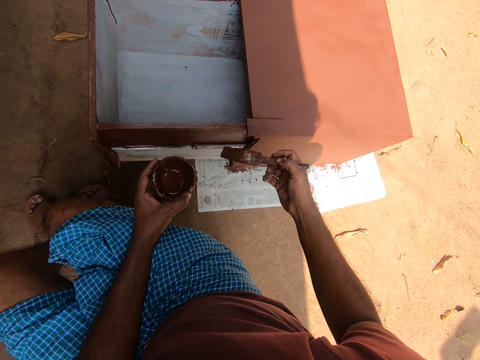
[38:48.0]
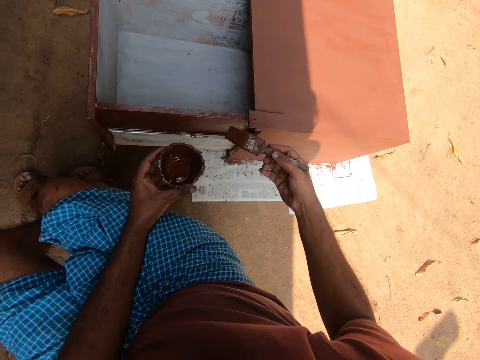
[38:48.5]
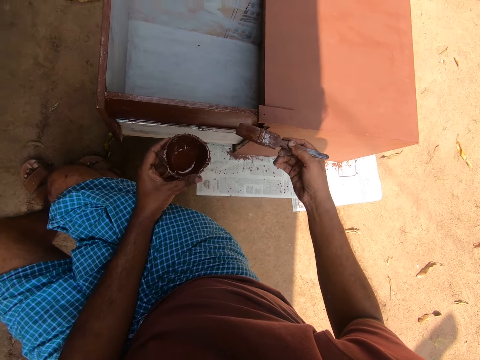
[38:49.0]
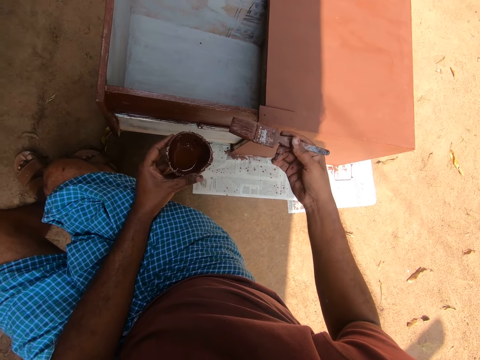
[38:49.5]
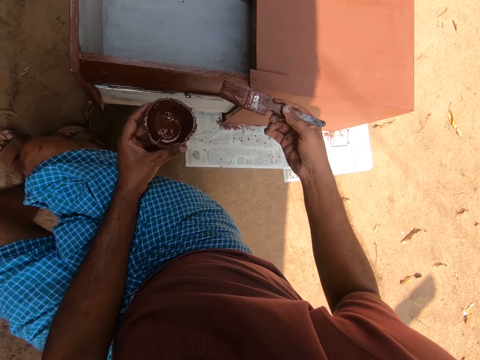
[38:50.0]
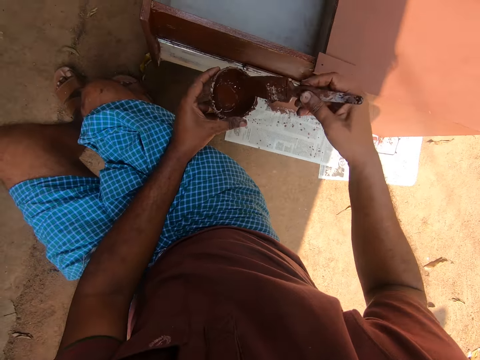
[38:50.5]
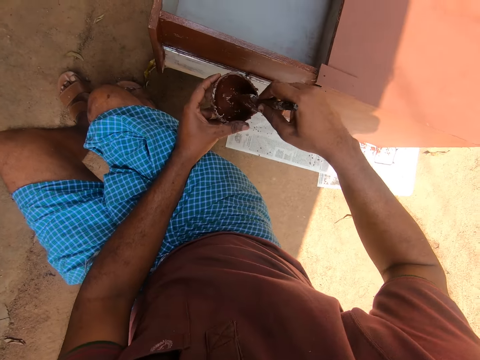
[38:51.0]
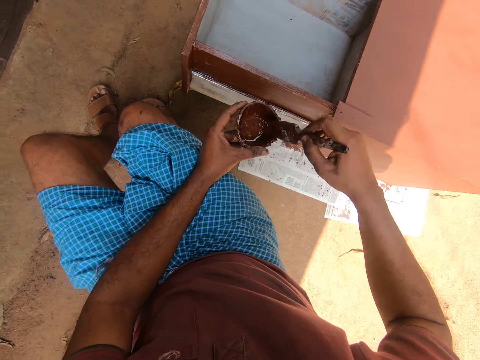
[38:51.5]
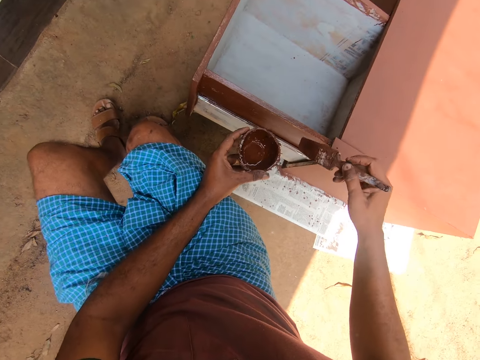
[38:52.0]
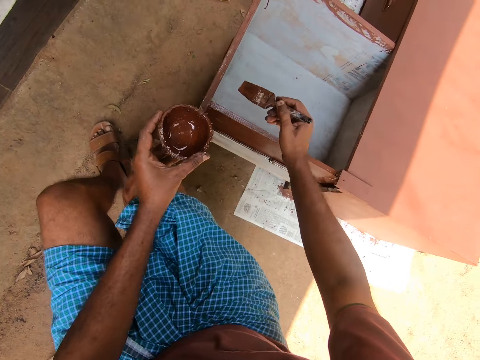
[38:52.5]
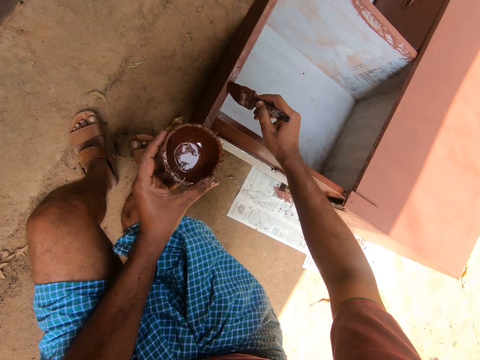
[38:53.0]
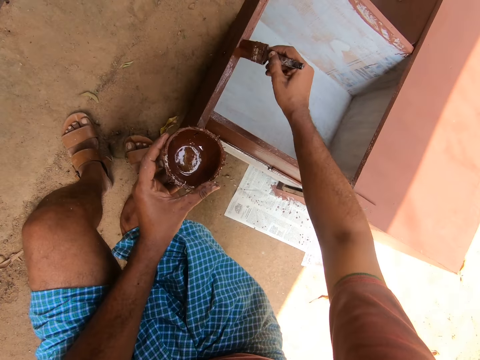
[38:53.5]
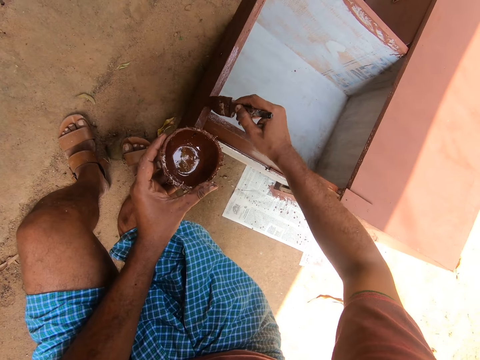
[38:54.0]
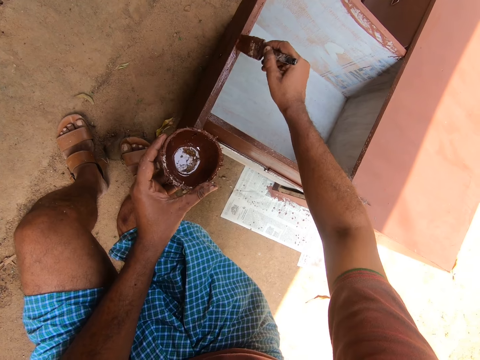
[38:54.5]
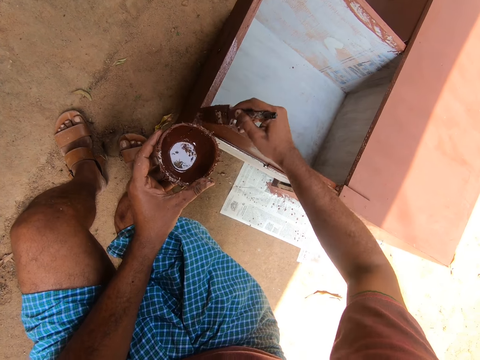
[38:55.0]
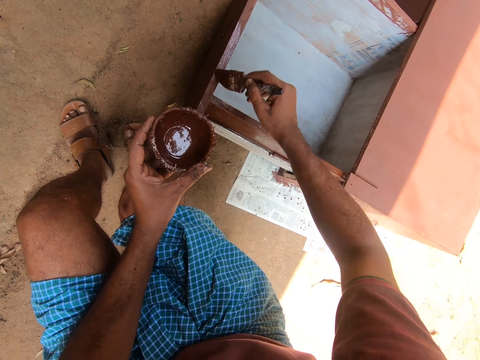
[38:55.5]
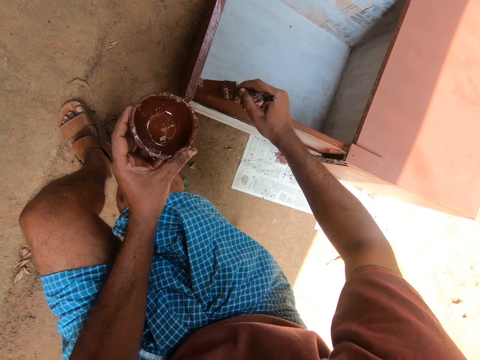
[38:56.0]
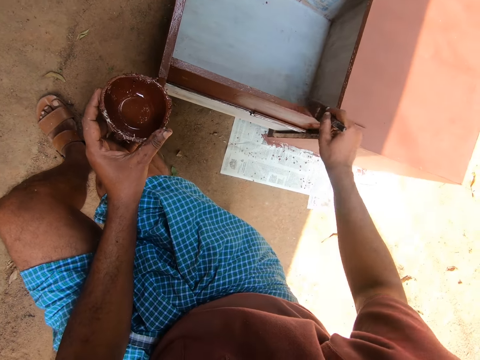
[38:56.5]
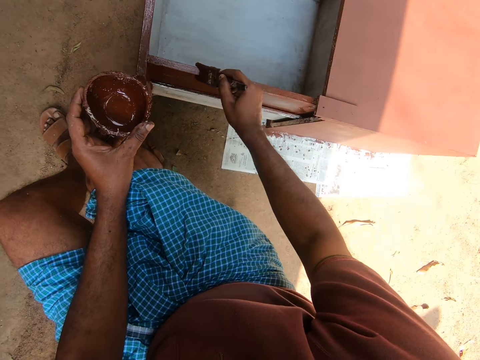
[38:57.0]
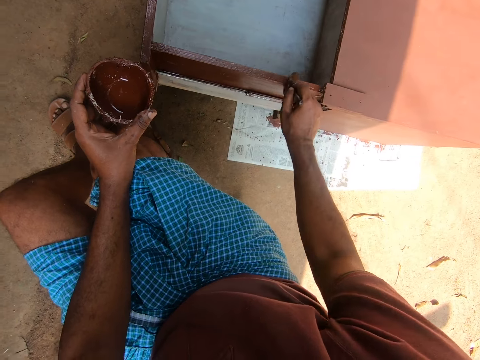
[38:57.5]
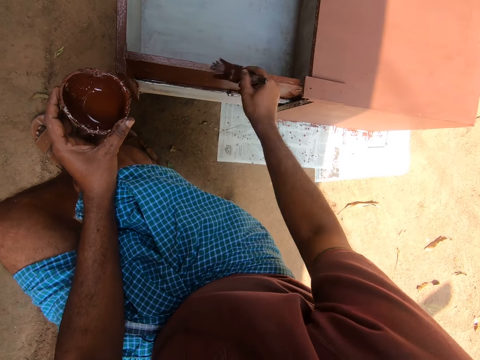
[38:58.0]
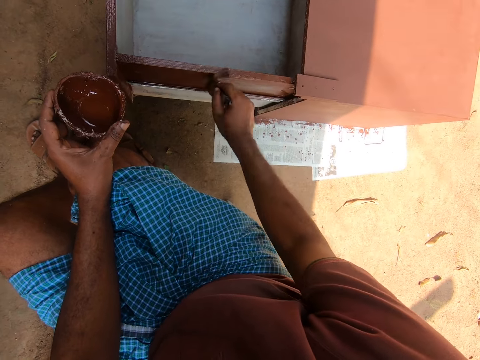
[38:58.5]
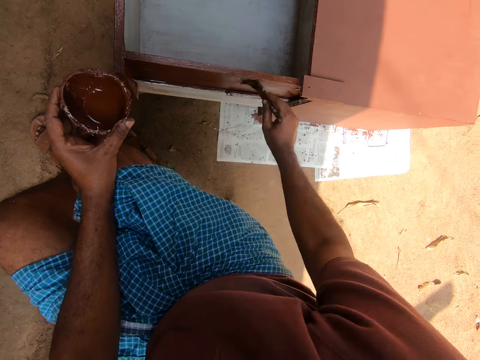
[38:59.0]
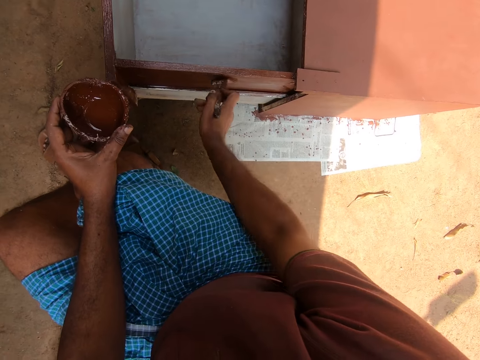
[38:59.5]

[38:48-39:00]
The camera wearer takes paint with the brush from the cup in his hand. He removes the paint brush from the paint. He paints the edges of the drawer of the cabinet with the brush in his hand.

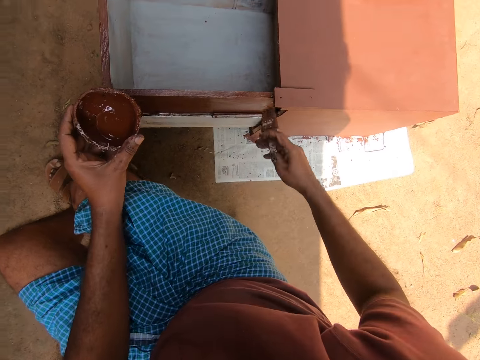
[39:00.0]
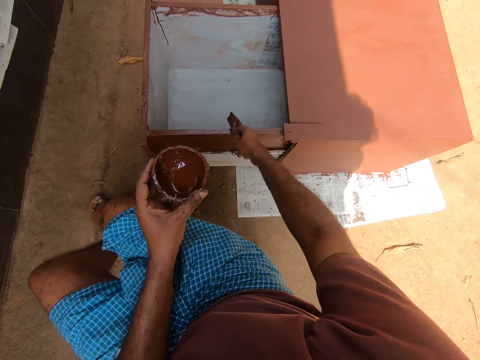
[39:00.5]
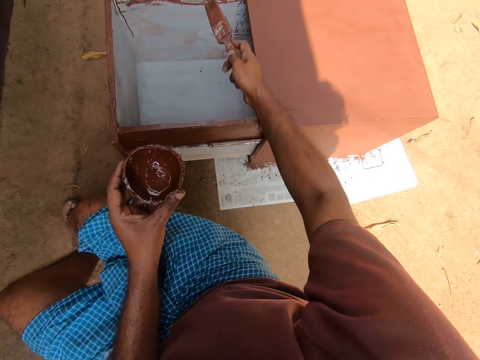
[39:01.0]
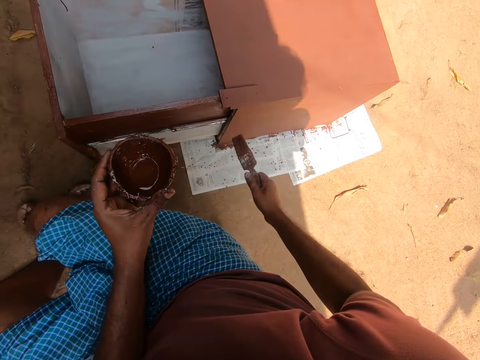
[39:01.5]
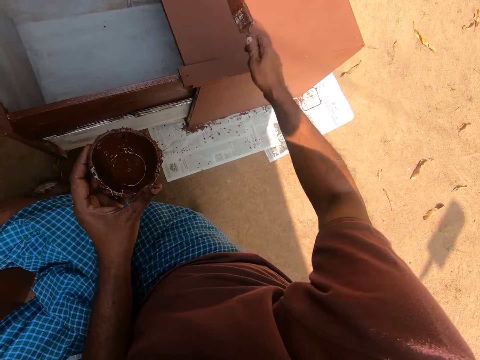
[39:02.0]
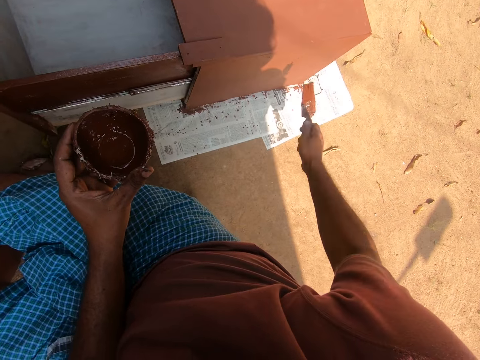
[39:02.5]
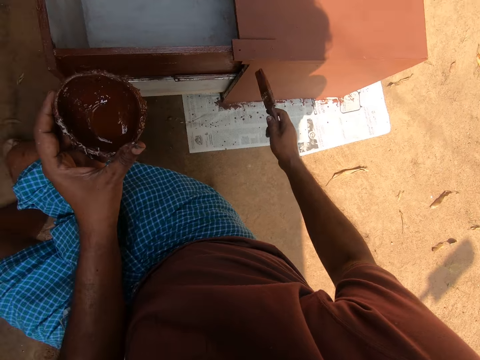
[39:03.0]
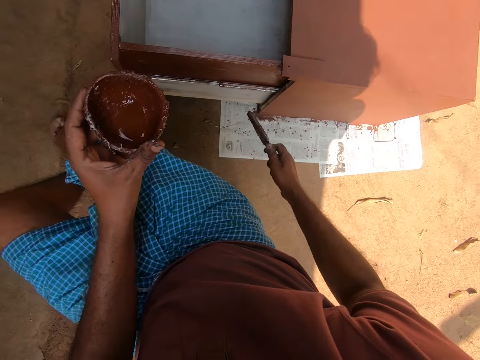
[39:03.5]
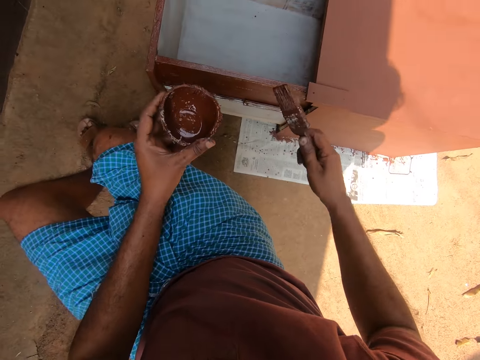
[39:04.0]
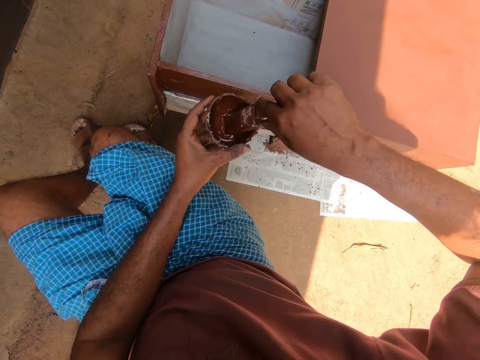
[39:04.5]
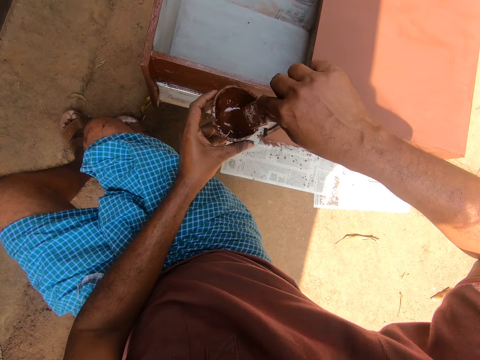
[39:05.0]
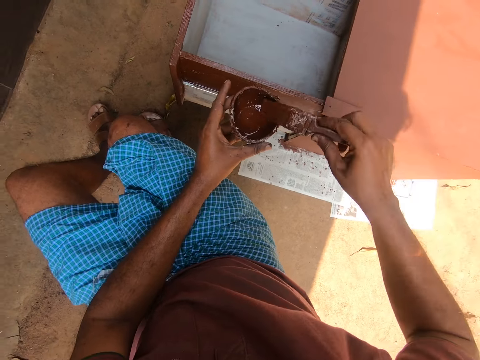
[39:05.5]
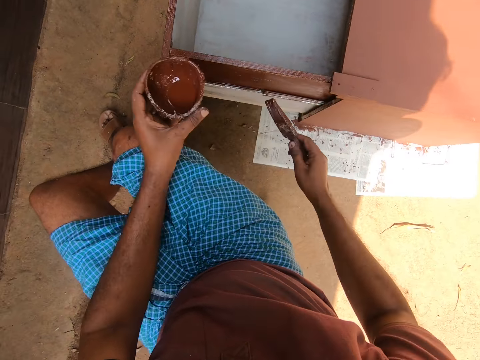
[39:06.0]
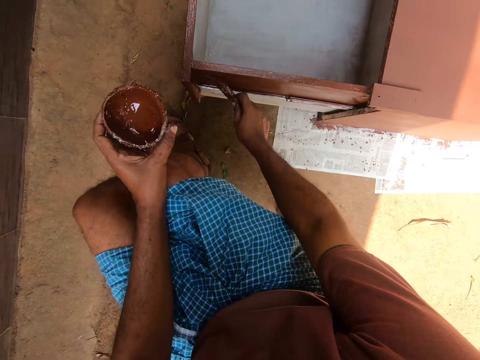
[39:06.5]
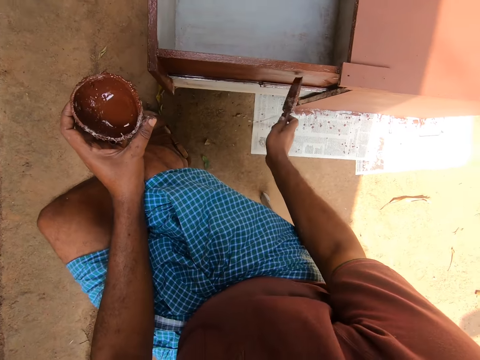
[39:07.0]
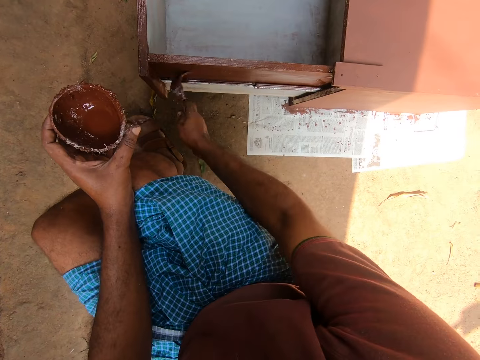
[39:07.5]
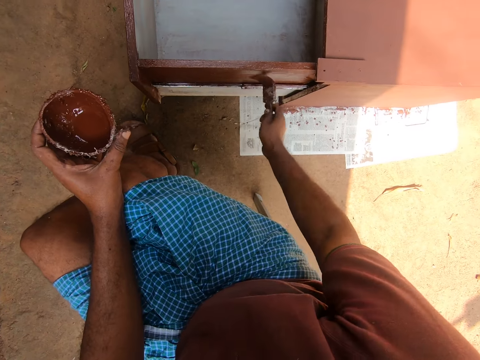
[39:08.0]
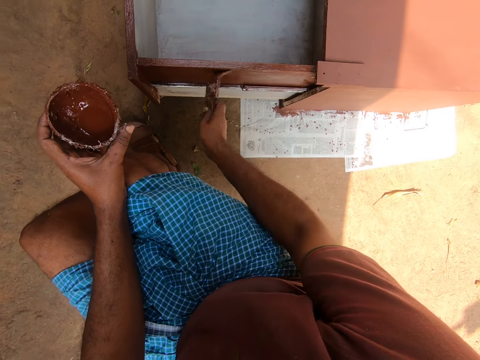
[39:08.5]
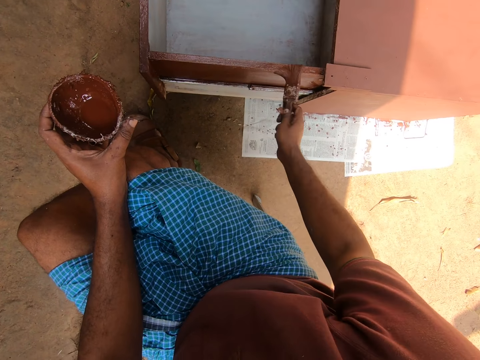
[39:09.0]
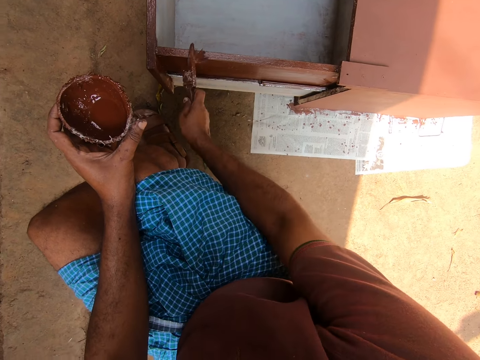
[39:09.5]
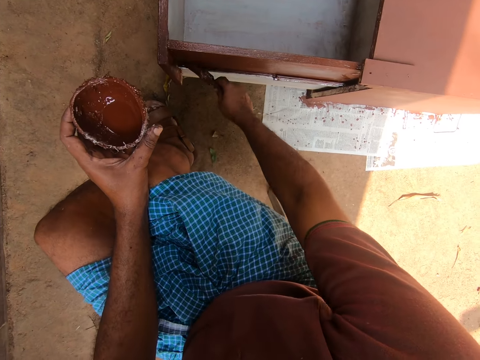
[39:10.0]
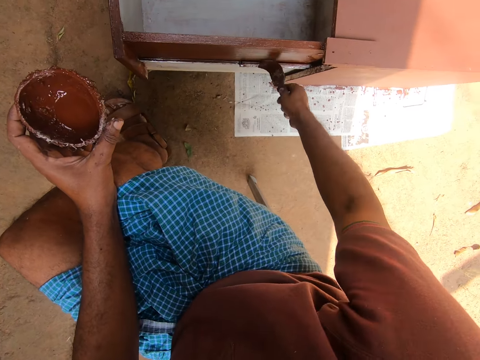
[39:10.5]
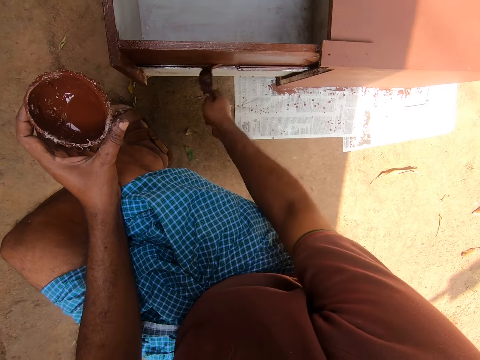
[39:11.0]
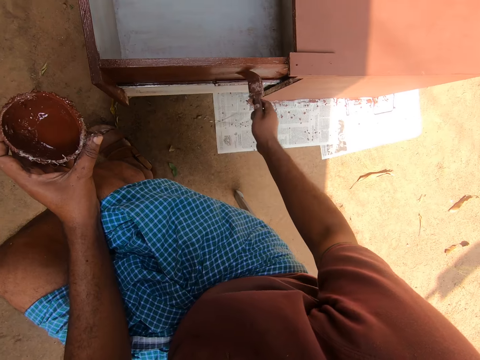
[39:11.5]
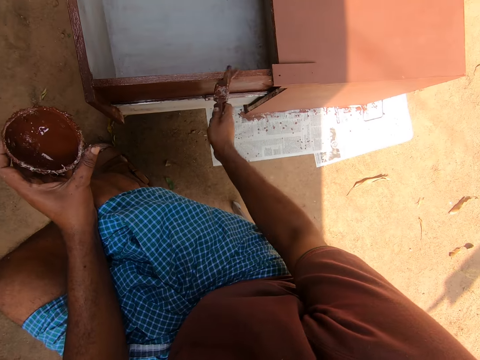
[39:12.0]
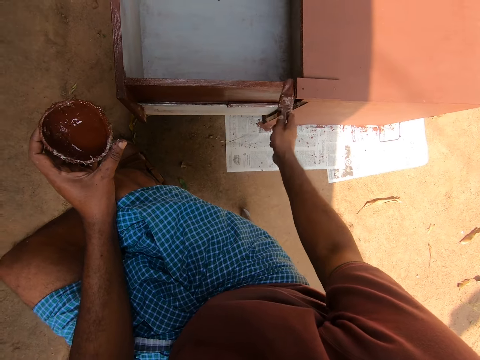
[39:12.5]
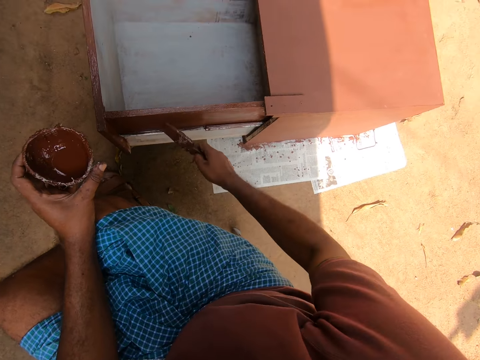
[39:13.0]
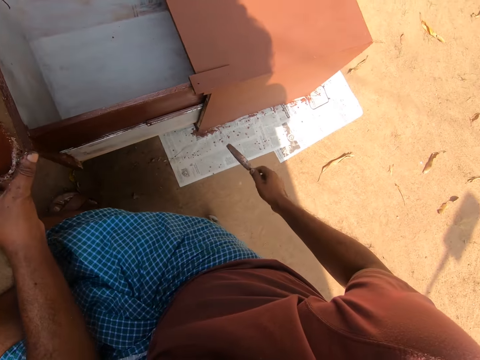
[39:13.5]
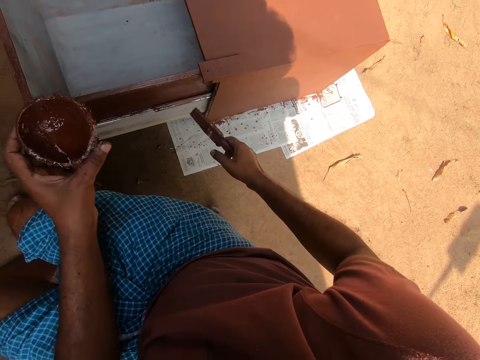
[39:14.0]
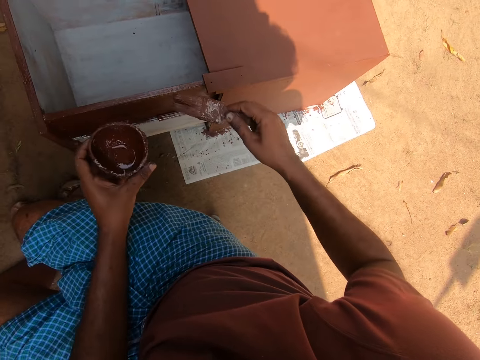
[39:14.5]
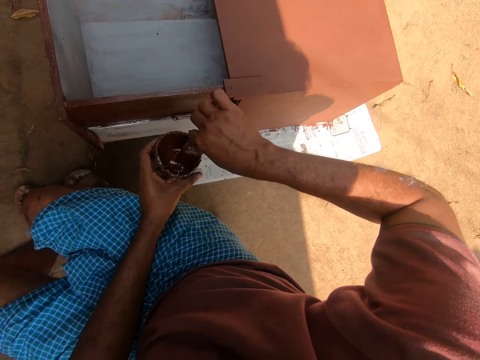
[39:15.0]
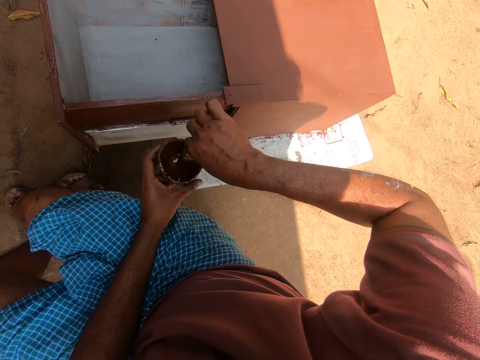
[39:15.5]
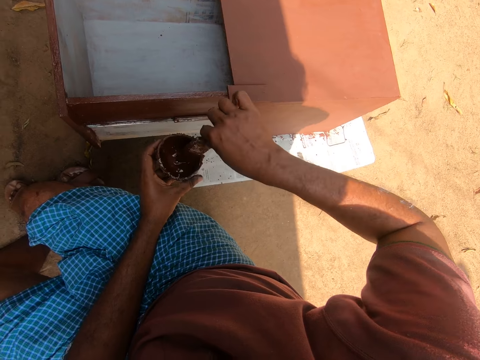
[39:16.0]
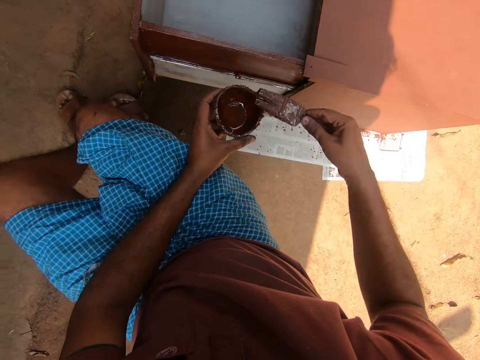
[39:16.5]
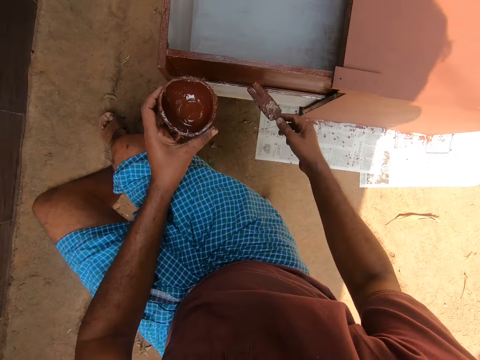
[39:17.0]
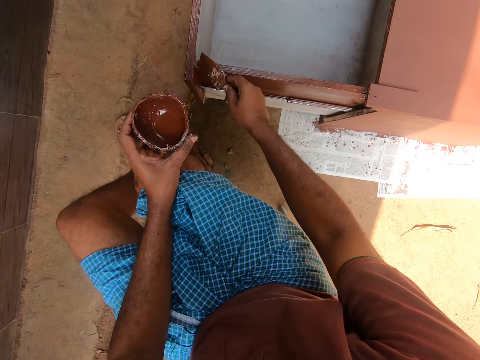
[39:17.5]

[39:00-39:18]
The camera wearer gestures around the drawer cabinet. He takes paint with the brush from the cup in his hand. He removes the paint brush from the paint. He paints the side of the drawer of the cabinet with the brush in his hand. He takes paint with the brush from the cup in his hand. He removes the paint brush from the paint.
